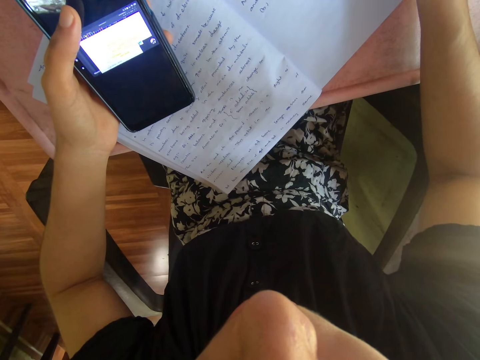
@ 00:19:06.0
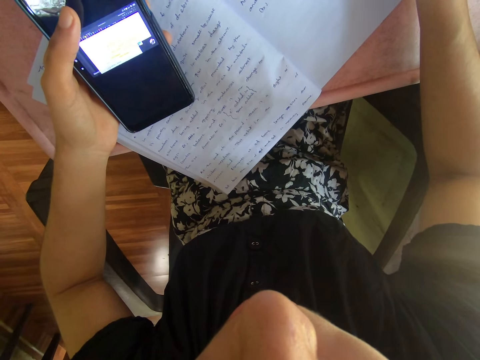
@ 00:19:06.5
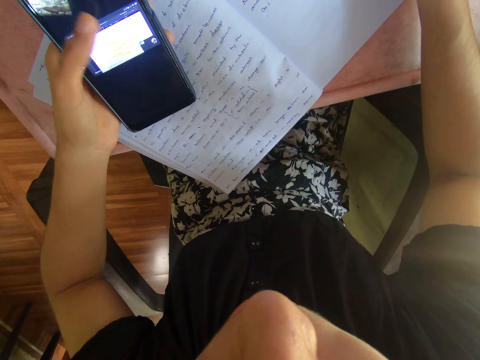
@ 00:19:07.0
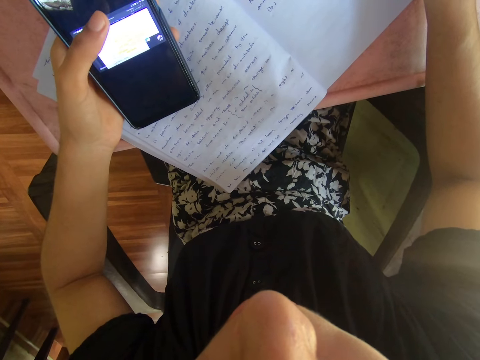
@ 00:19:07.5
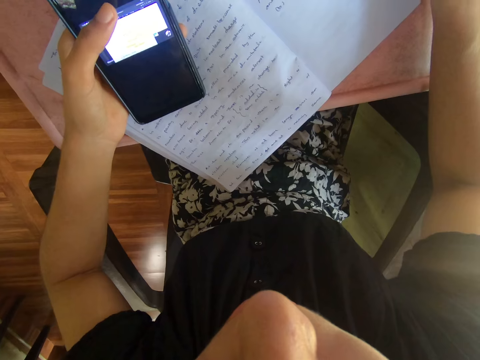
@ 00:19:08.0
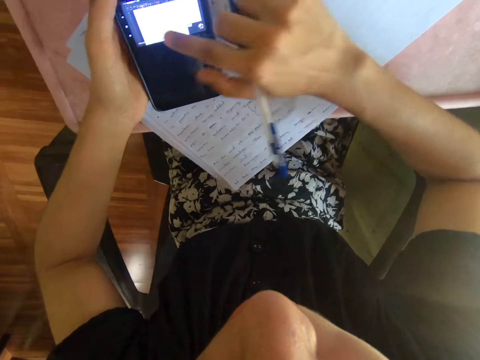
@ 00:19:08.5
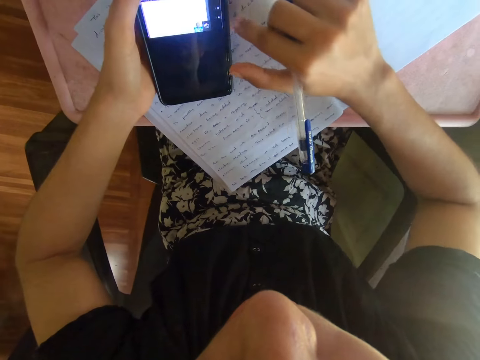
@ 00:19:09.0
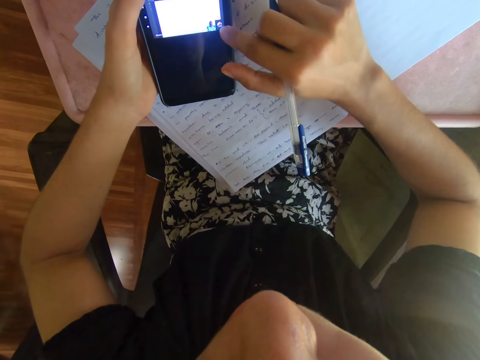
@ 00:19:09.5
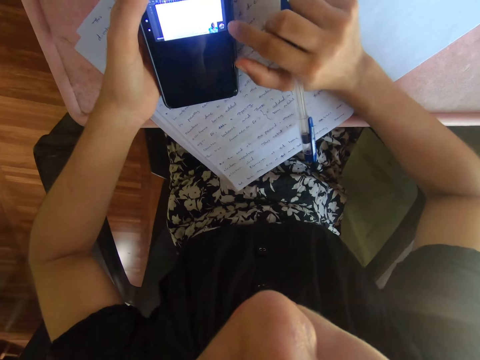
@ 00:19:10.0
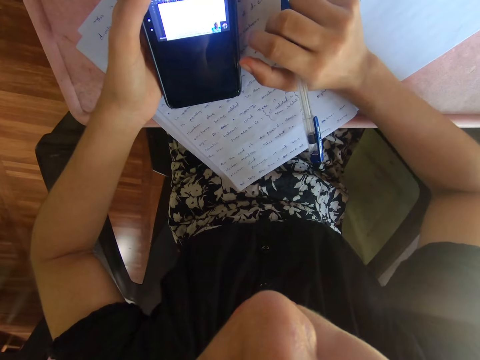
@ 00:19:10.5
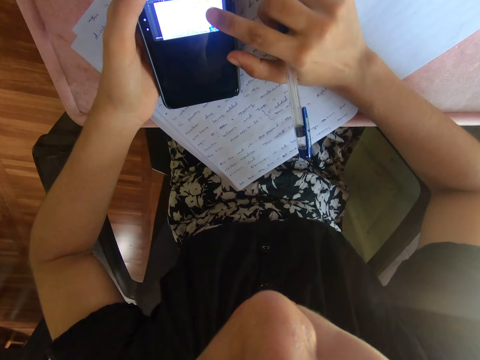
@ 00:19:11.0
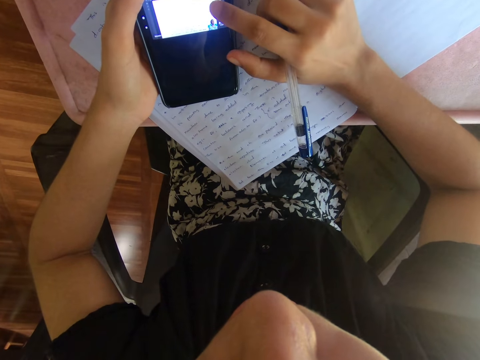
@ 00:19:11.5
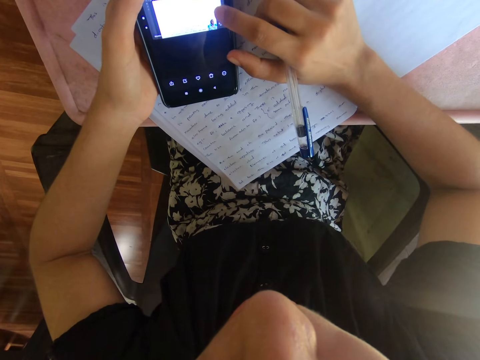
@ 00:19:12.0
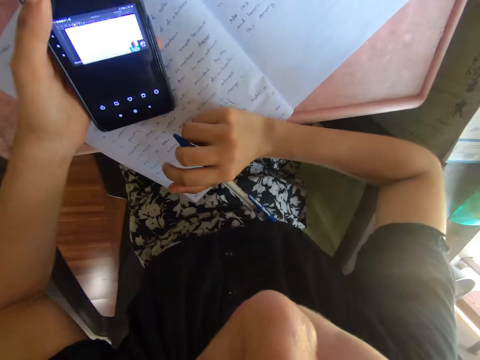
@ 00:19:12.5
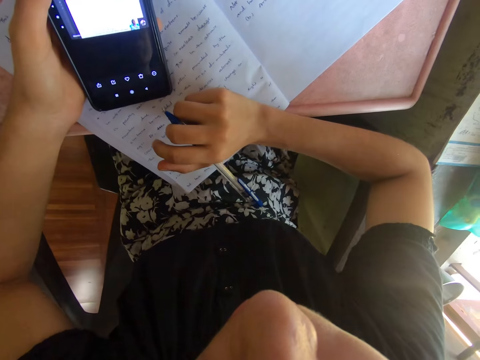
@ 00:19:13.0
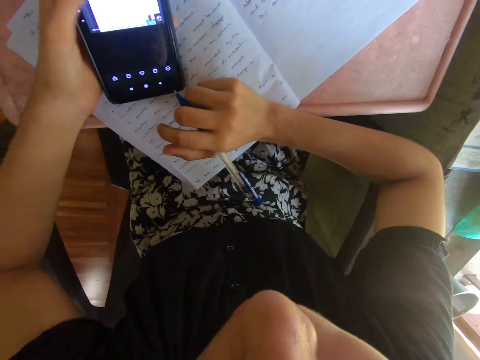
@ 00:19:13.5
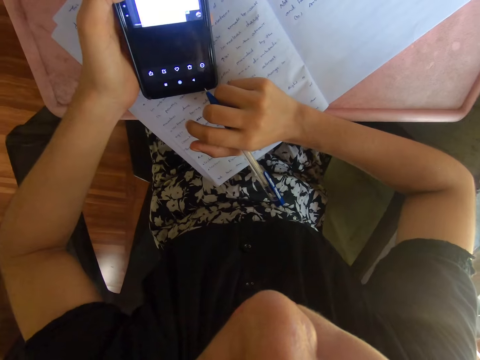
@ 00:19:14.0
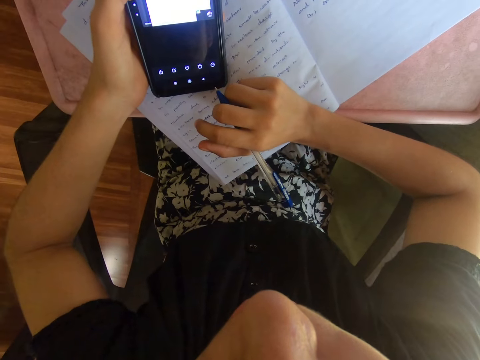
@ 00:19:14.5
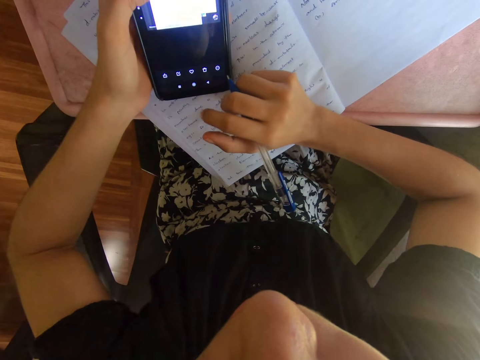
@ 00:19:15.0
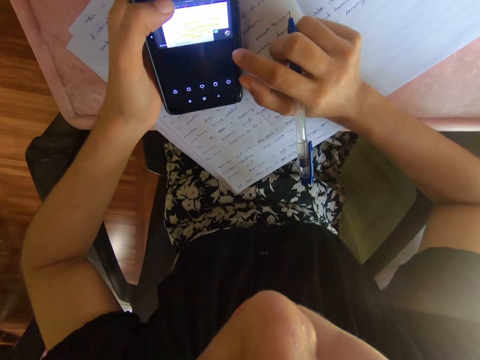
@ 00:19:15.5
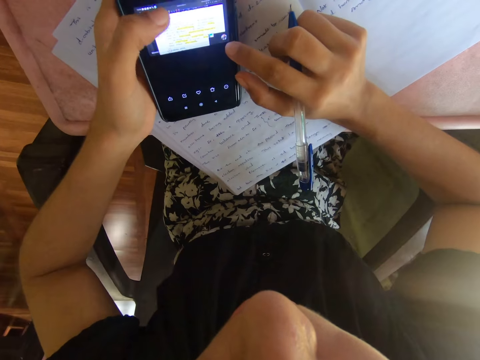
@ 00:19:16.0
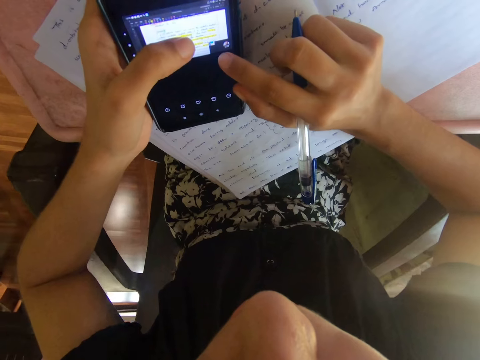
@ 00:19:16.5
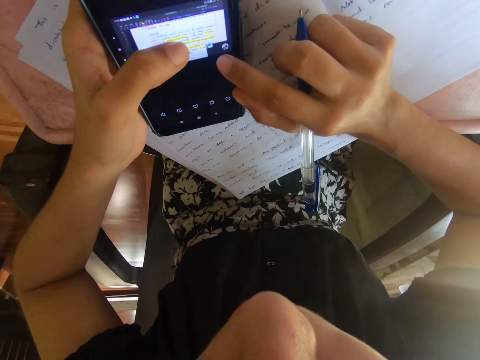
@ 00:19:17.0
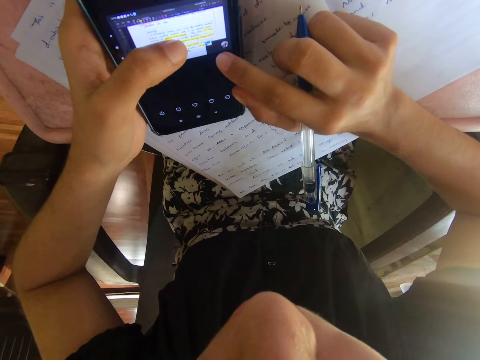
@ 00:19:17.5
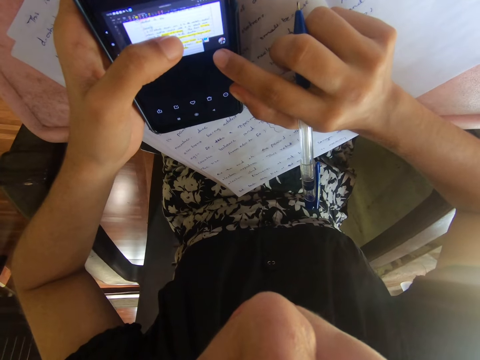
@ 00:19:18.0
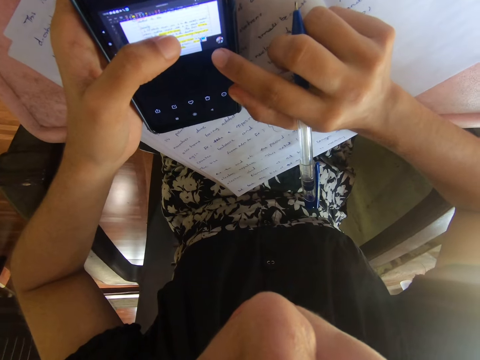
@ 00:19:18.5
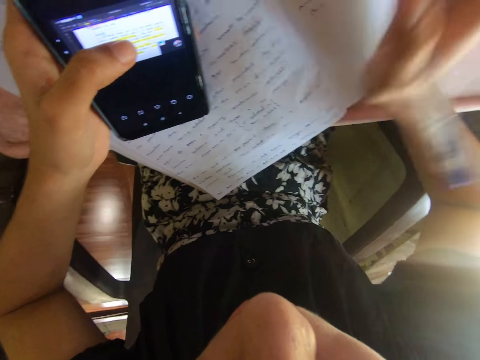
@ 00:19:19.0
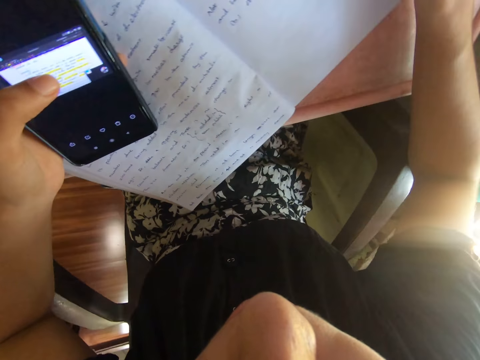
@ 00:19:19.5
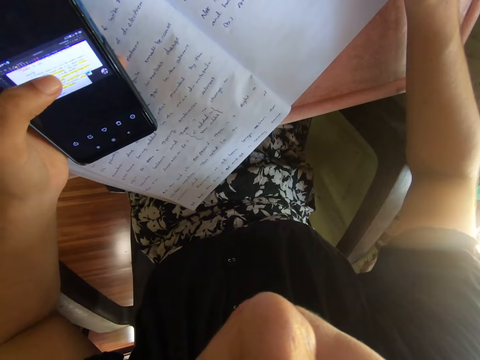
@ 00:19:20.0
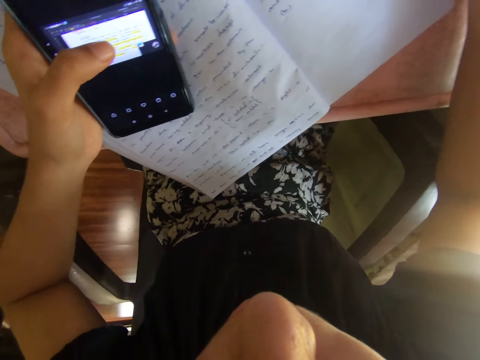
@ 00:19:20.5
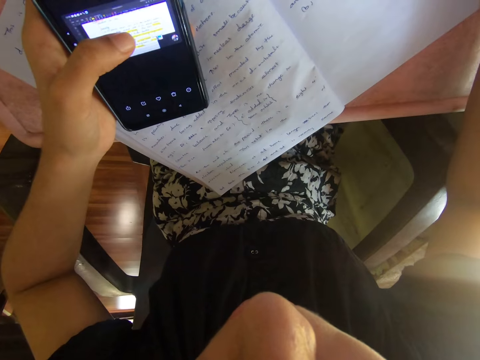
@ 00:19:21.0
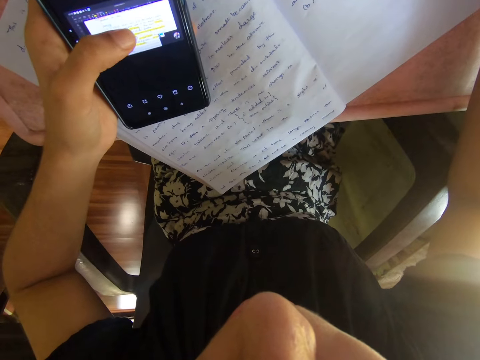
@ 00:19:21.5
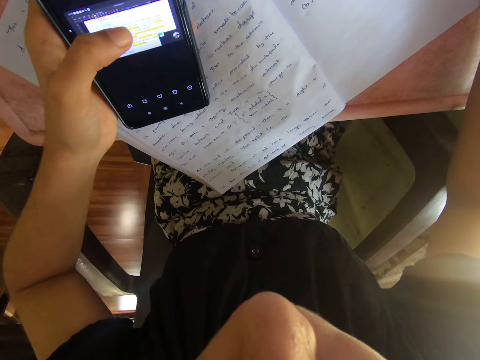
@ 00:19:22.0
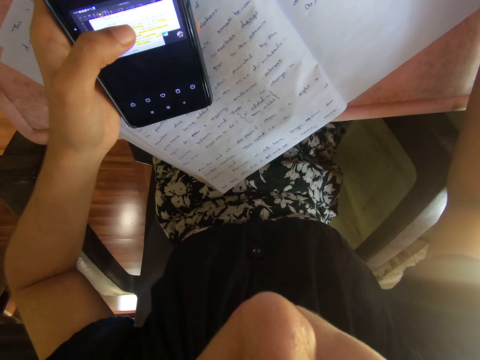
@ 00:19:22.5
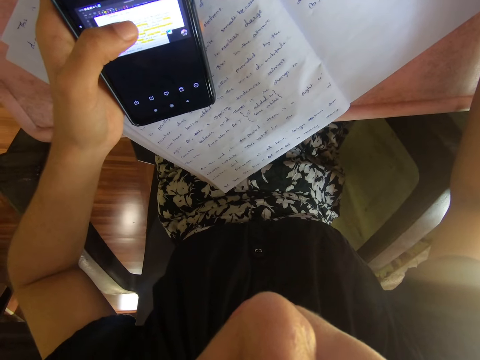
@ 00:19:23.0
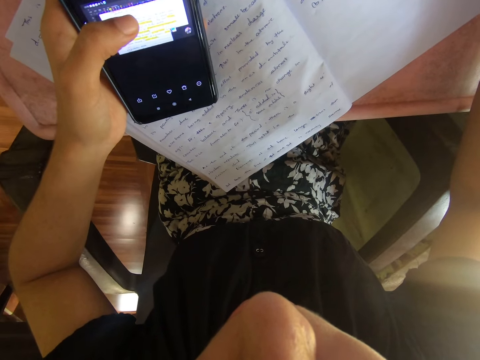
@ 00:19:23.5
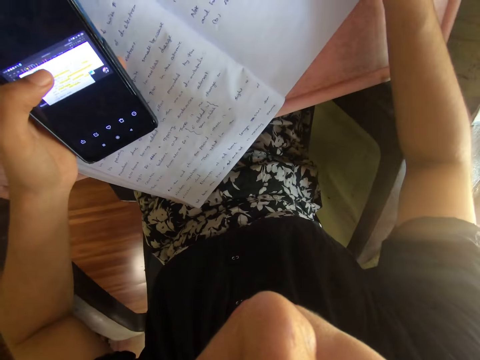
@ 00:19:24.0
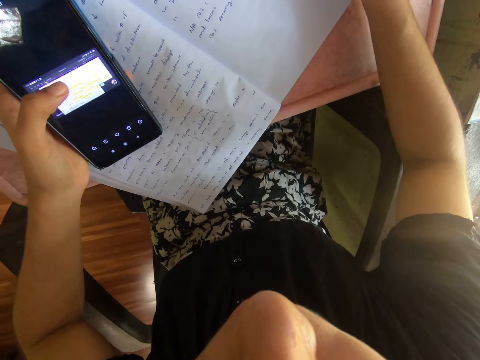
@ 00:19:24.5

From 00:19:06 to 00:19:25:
The camera wearer operates the phone. They write on the book.

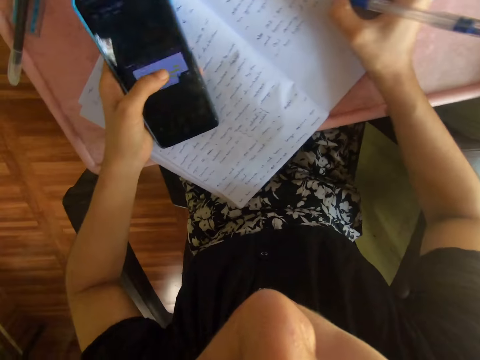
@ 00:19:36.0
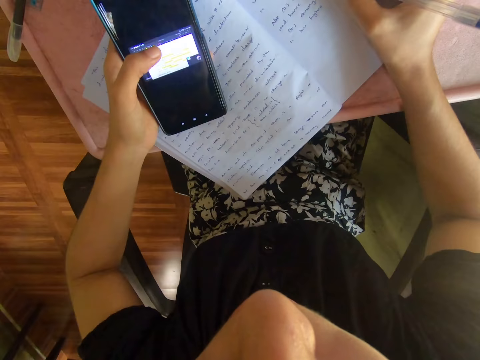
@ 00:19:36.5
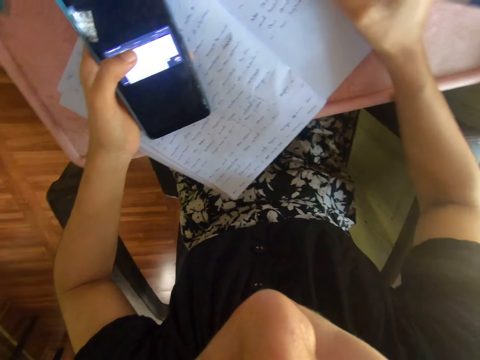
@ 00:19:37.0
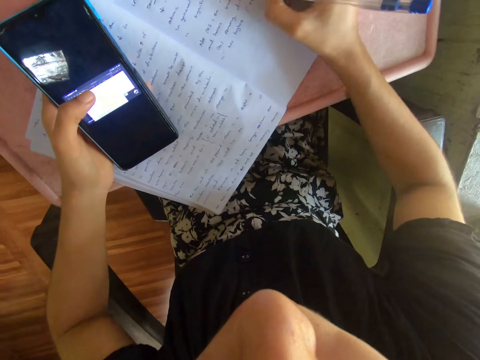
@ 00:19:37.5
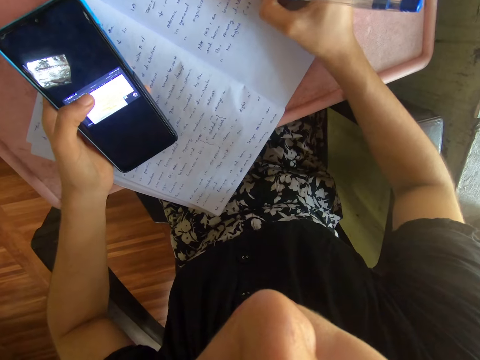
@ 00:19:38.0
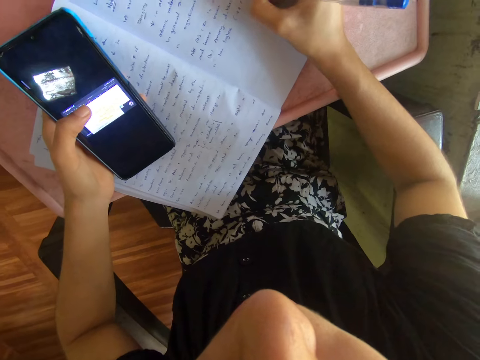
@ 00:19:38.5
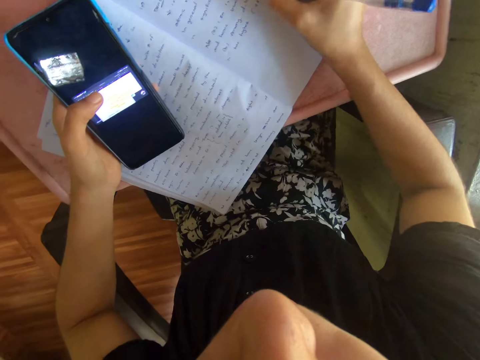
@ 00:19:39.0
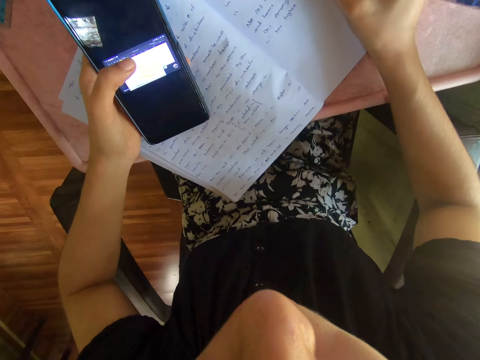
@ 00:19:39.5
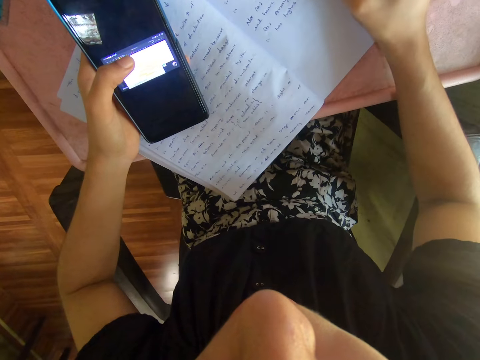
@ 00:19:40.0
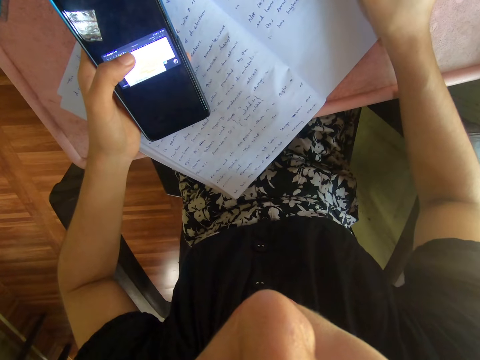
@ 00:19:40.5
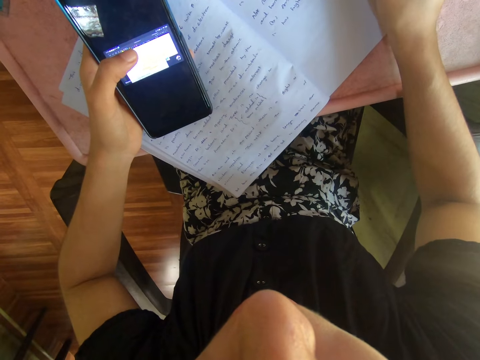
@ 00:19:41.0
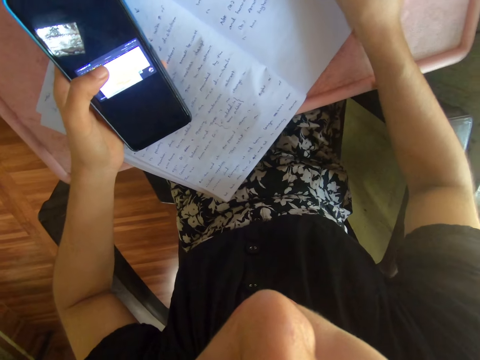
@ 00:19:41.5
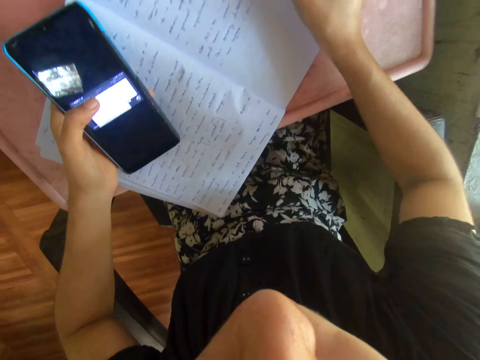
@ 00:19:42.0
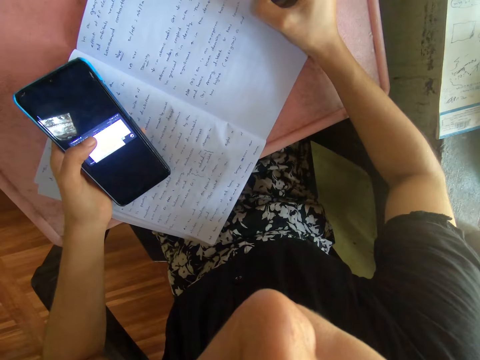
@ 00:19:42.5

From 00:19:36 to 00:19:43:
The camera wearer operates the phone. They write on the book.
